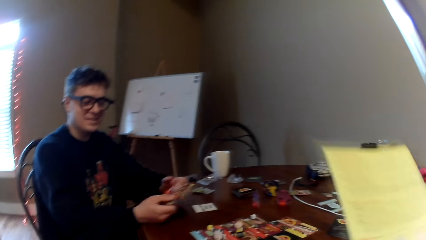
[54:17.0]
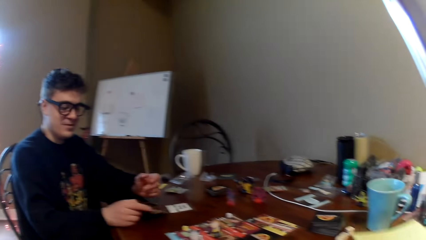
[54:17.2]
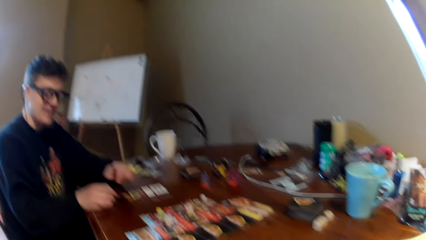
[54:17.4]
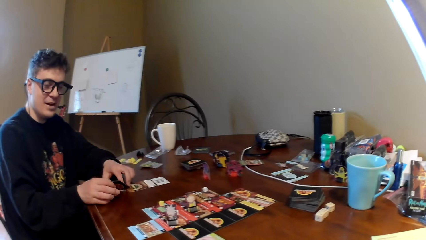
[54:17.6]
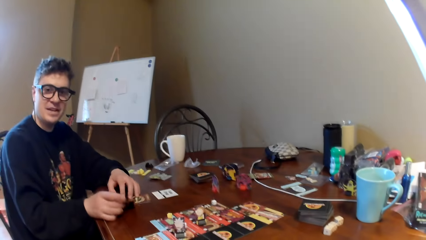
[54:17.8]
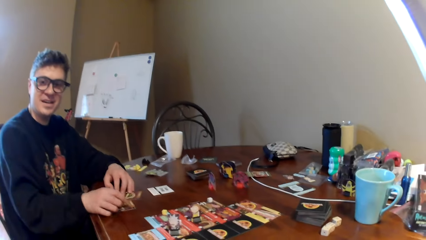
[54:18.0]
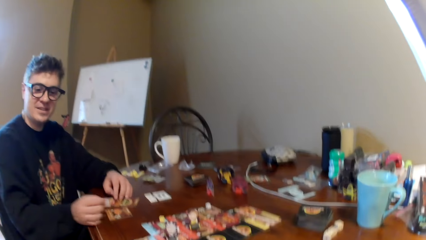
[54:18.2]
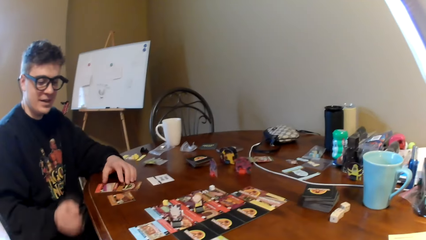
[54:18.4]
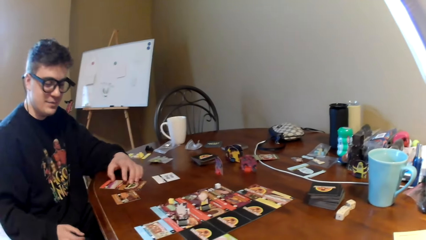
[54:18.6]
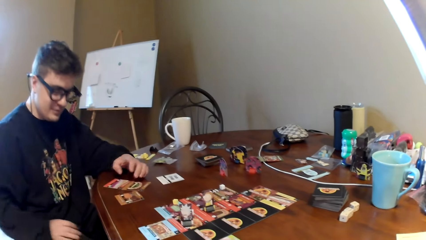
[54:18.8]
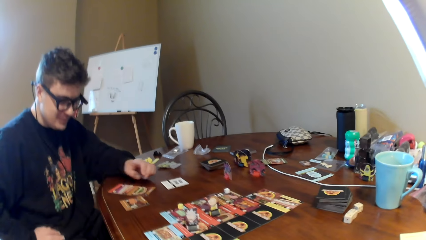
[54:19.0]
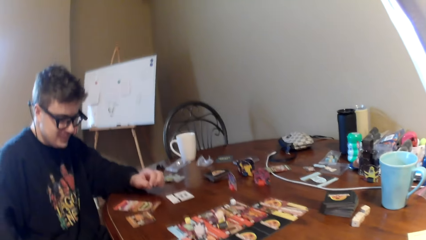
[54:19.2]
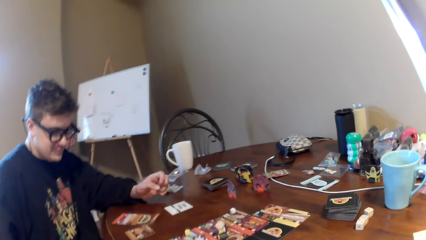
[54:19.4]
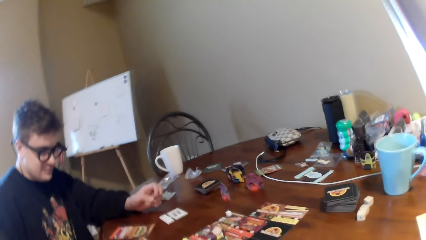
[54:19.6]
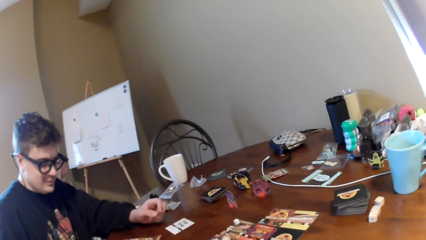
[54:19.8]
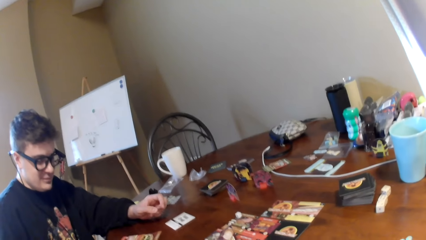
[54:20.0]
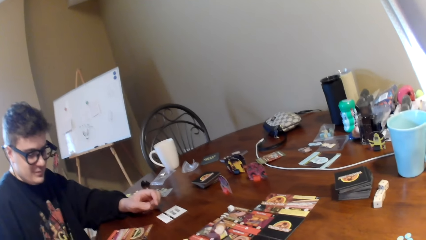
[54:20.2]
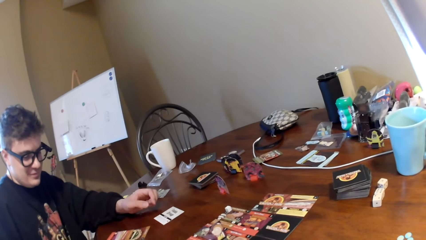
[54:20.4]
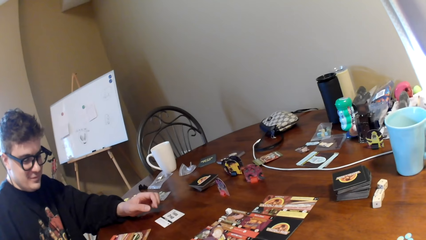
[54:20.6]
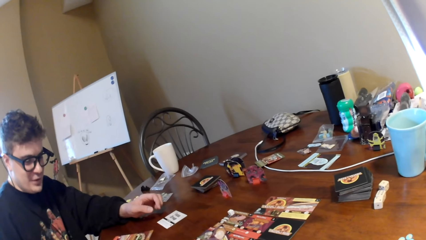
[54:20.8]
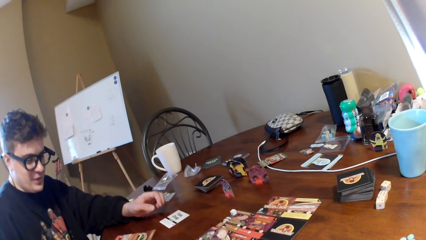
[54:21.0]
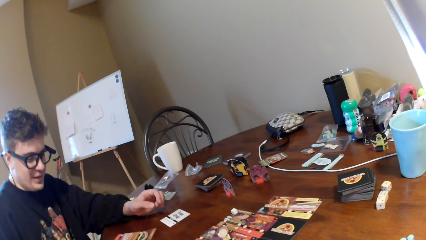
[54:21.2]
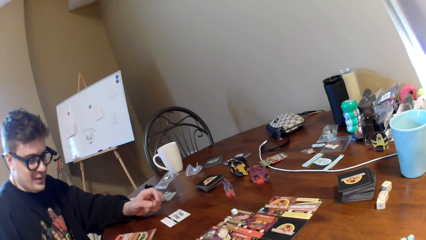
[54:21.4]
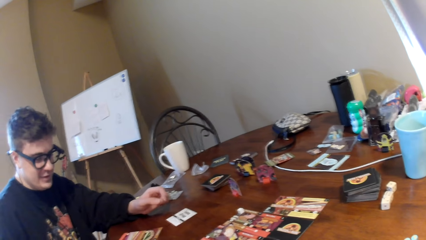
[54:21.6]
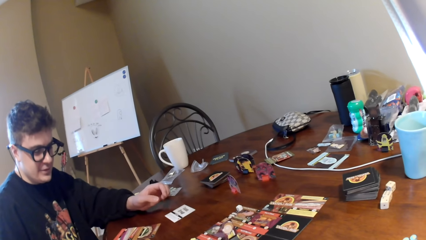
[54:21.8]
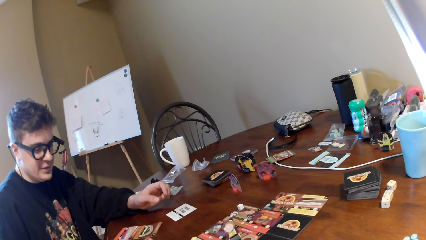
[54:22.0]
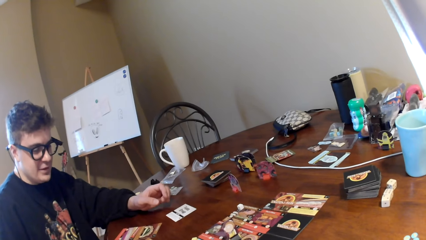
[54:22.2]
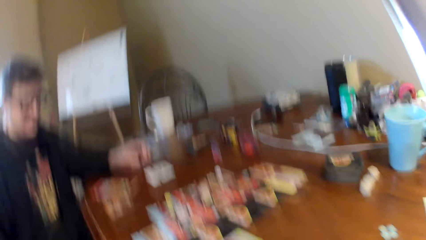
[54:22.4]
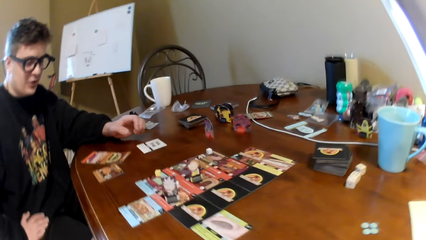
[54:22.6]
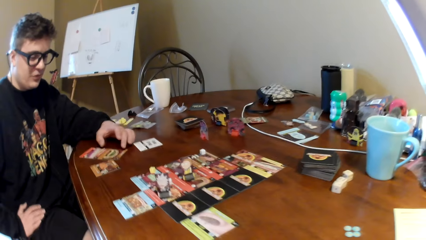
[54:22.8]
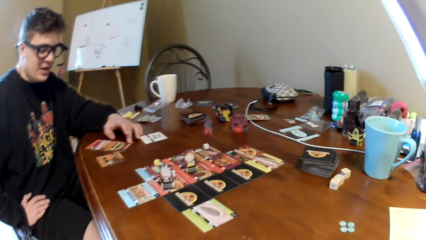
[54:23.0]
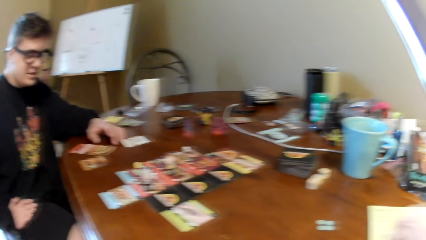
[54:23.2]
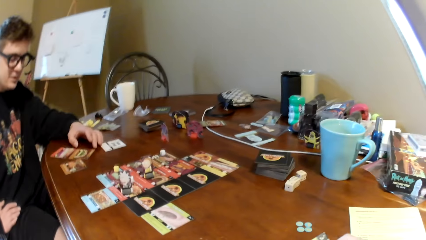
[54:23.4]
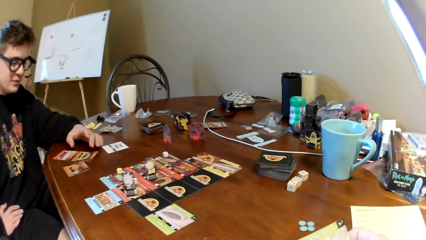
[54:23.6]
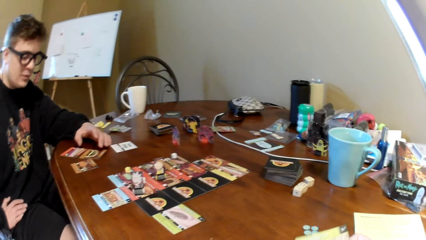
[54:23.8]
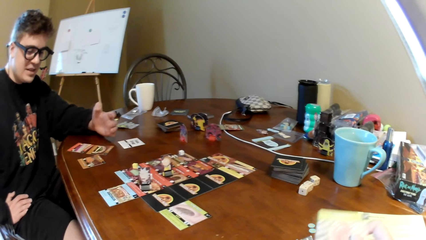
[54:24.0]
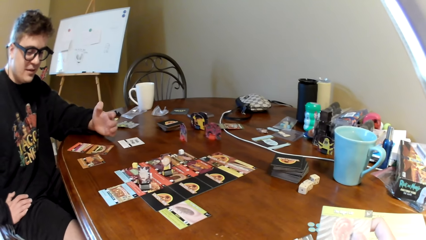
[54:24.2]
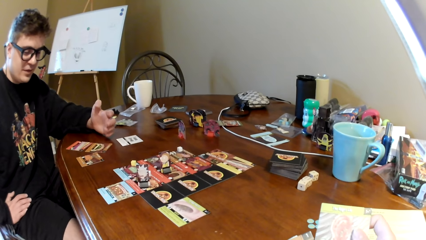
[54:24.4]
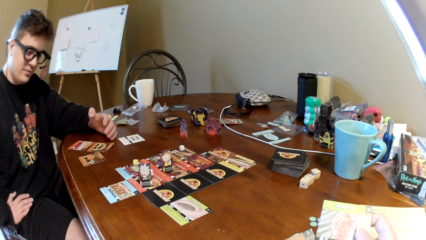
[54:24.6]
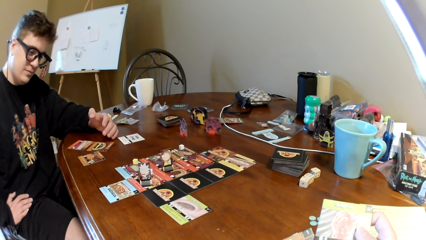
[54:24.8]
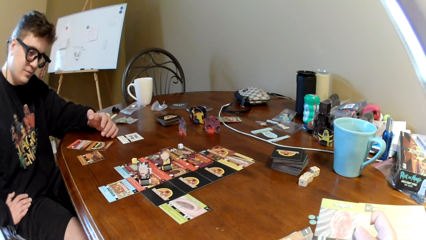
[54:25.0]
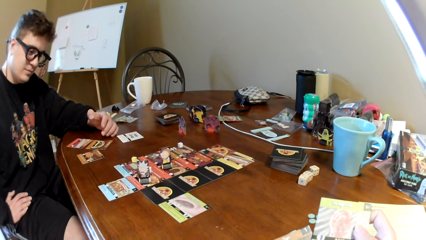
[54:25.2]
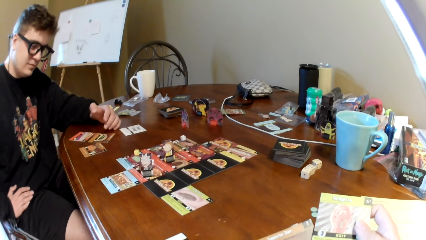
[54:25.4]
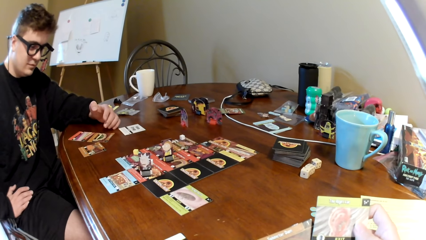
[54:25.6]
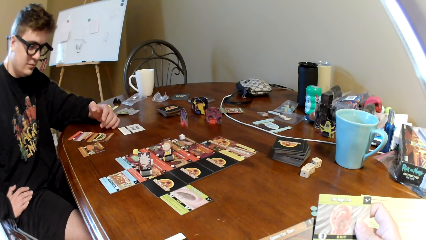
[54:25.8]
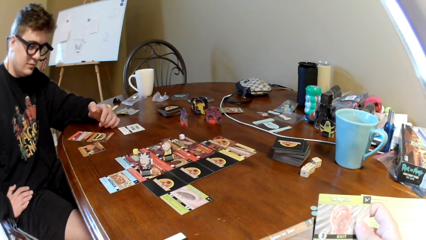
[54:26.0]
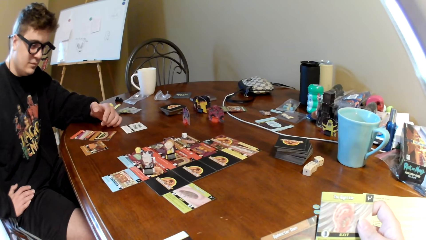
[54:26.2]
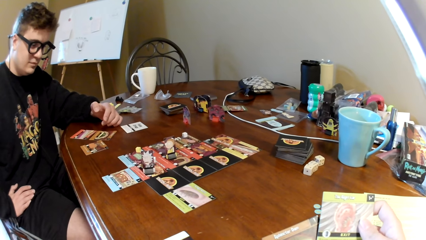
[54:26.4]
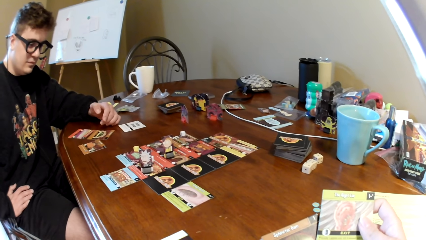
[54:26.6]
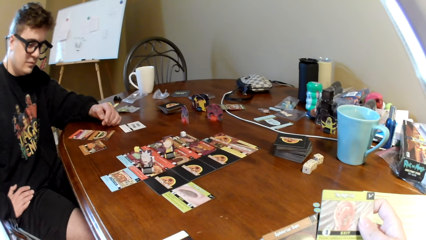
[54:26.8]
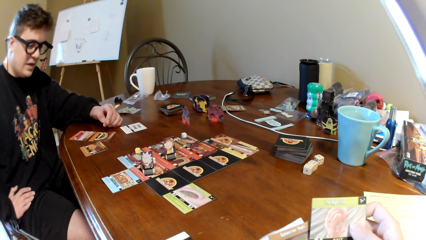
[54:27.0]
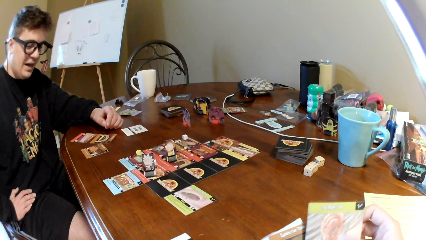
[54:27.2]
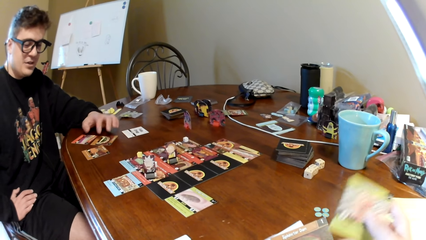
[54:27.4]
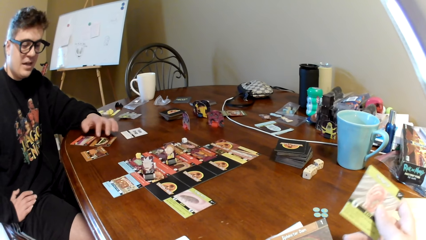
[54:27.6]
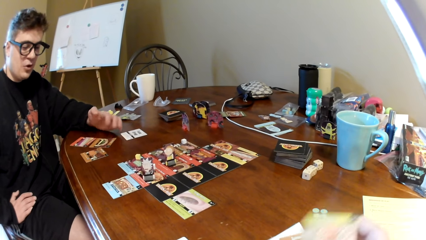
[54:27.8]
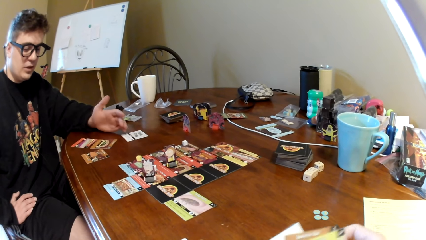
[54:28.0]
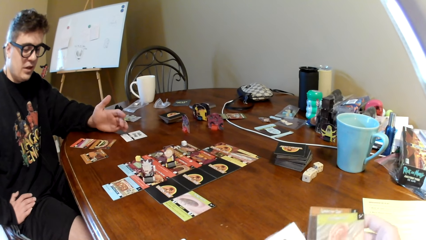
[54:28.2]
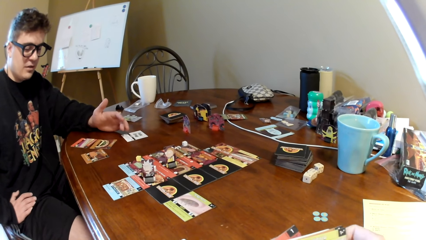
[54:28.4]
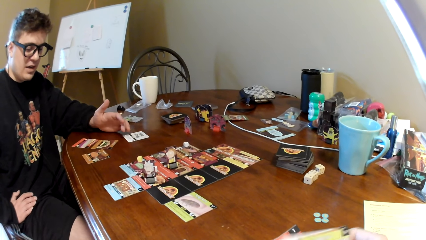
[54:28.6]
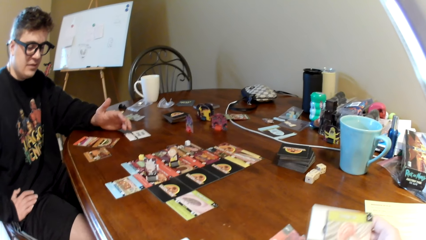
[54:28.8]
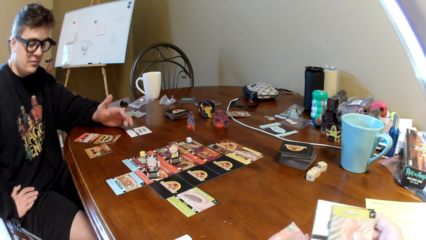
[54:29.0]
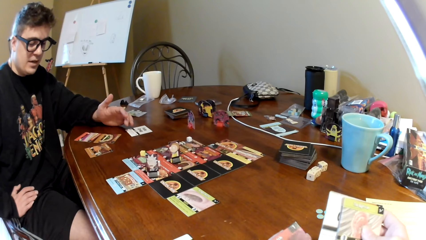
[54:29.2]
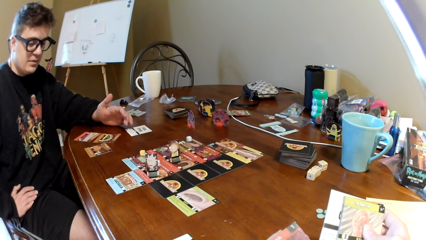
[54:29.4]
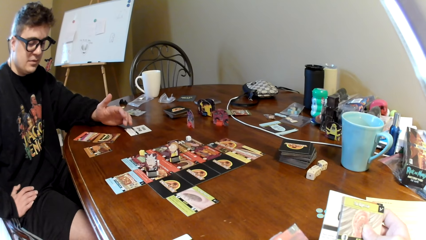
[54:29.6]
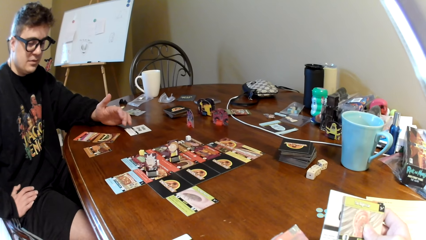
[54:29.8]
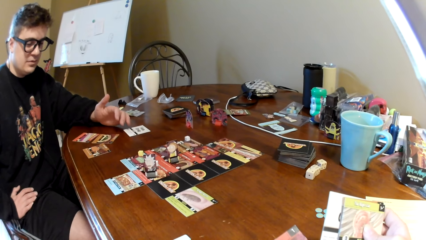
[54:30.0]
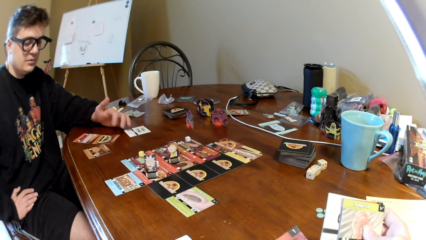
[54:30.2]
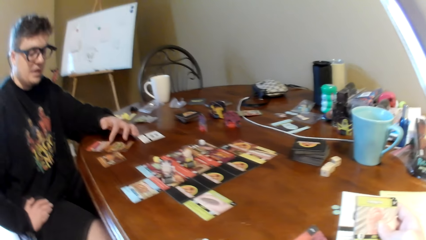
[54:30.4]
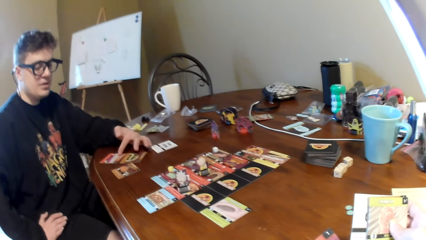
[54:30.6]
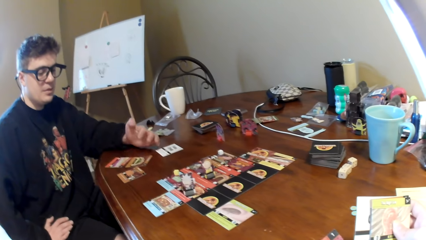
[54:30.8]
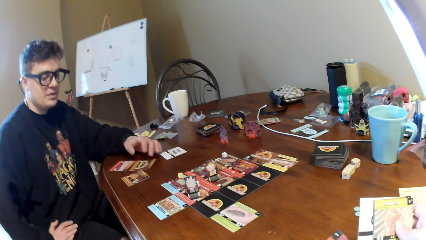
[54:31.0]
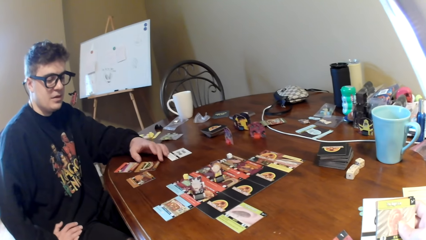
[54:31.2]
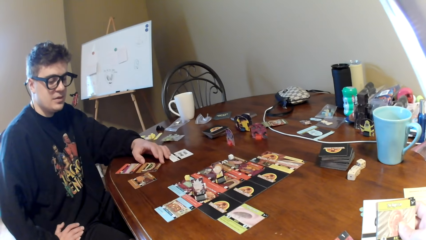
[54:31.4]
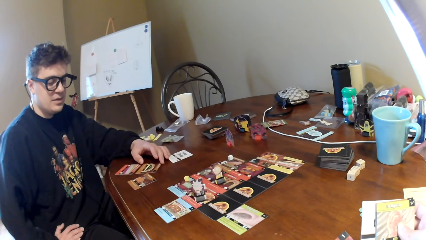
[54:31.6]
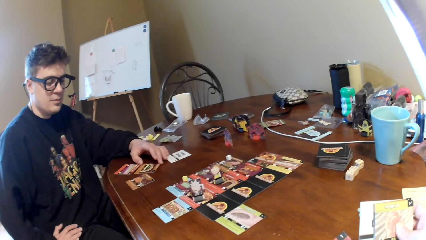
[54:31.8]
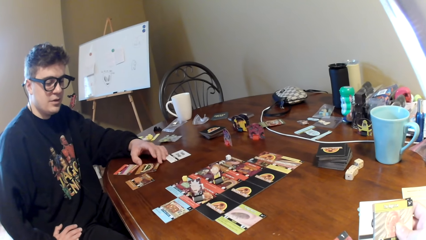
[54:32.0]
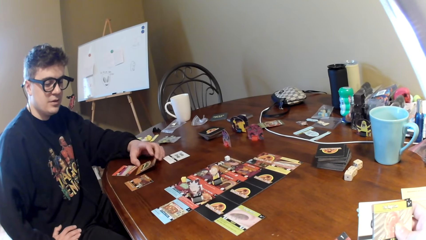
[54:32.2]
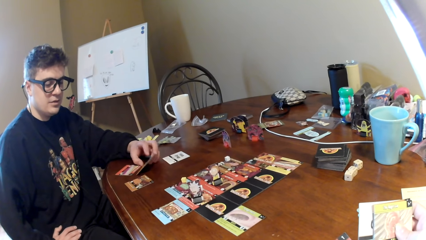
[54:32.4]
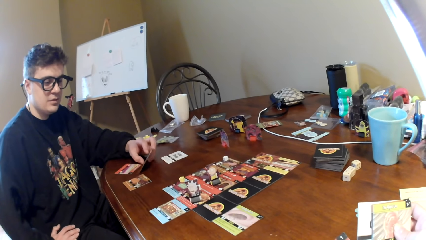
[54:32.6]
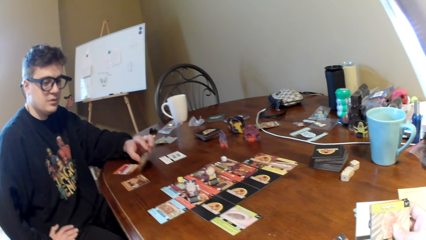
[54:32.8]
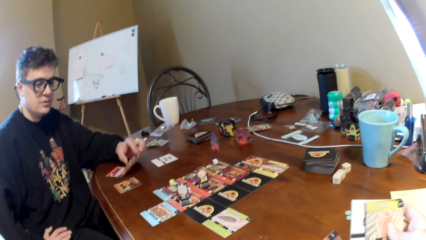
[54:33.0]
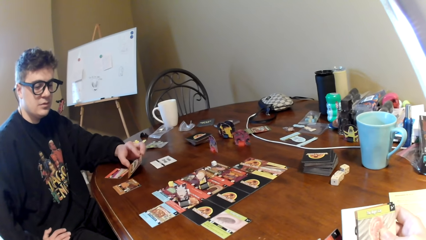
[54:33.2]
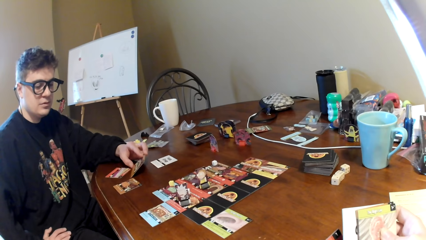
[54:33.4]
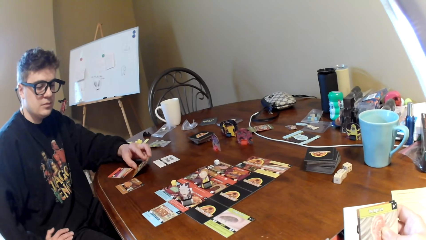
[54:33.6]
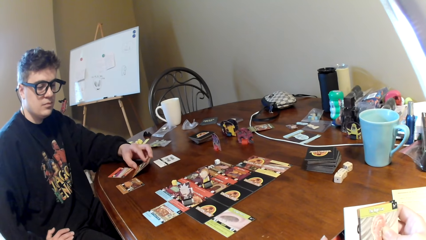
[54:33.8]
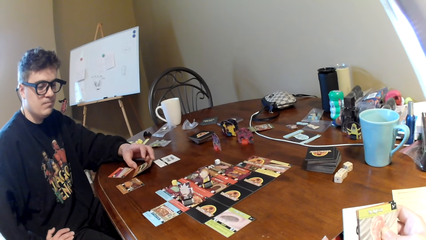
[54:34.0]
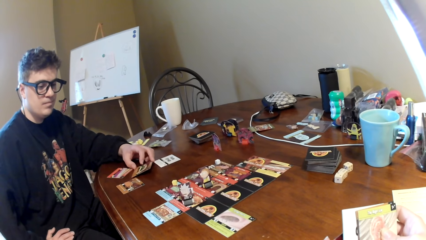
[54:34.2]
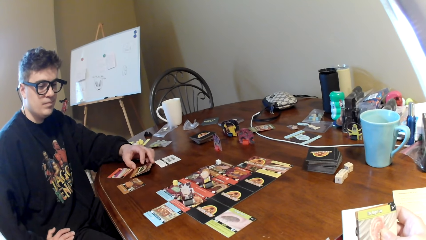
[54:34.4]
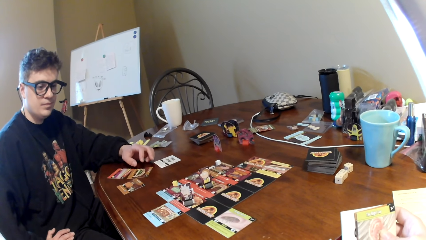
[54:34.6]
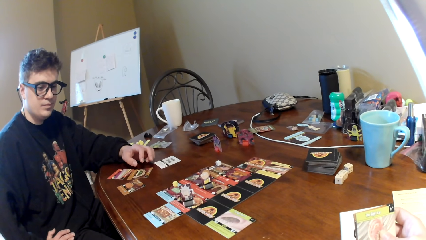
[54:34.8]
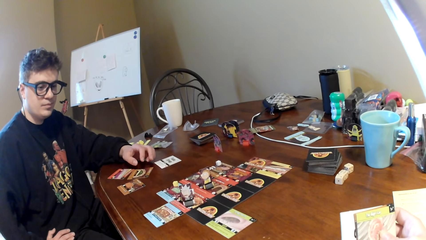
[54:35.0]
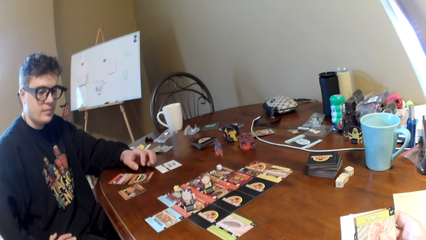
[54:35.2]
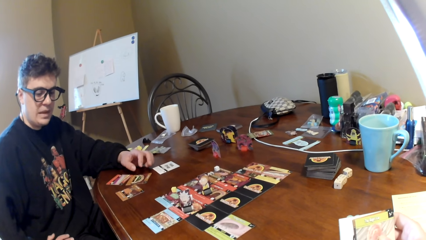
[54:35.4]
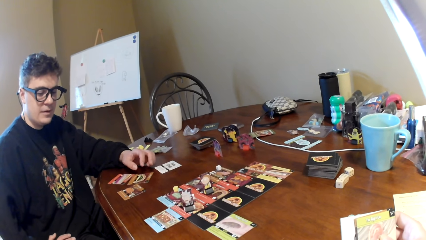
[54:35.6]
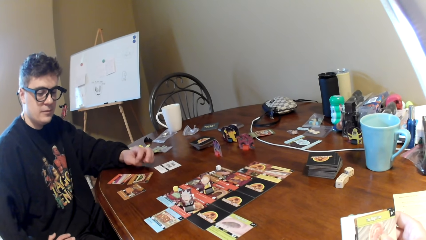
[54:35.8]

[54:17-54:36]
A man puts the cards on the table. The camera wearer puts the booklet on the table. They look at the cards in the hands. They move the cards on the hands. The man converses to the camera wearer. The man puts a card on the table.
